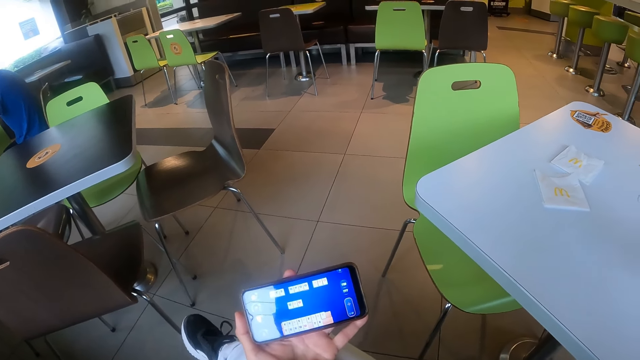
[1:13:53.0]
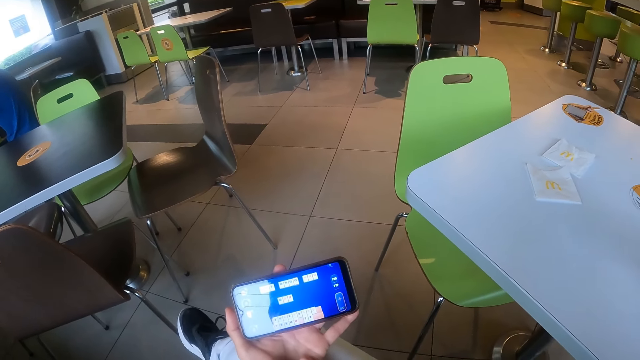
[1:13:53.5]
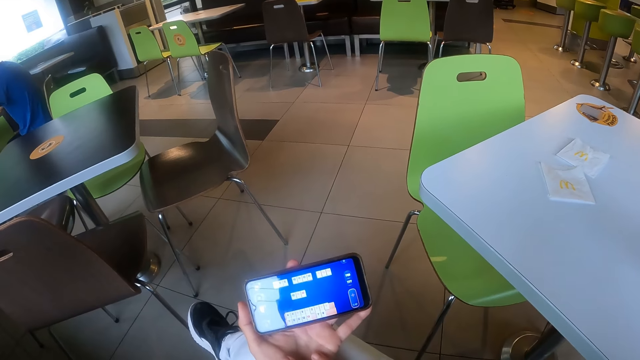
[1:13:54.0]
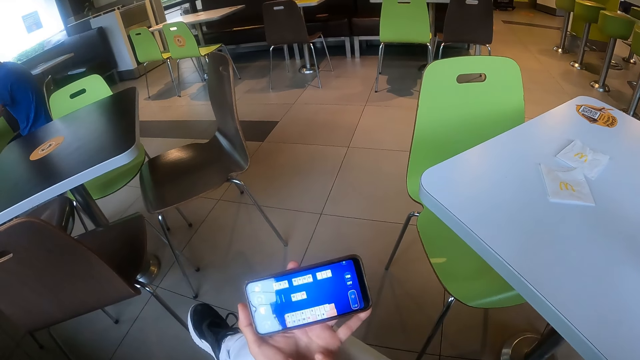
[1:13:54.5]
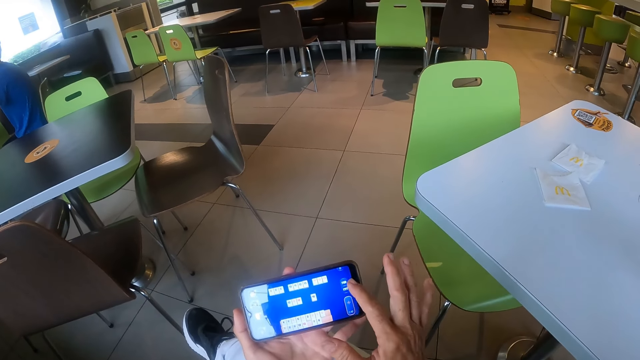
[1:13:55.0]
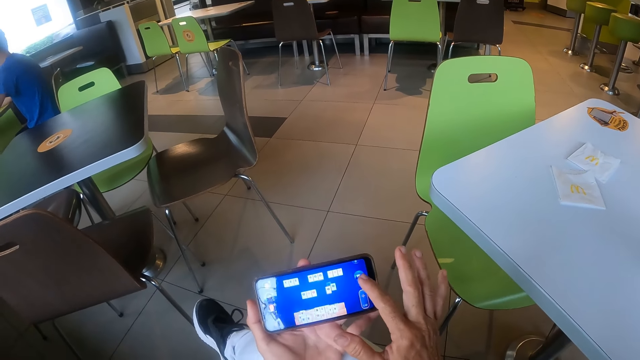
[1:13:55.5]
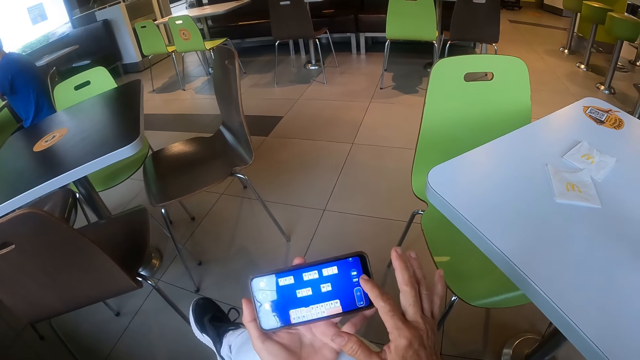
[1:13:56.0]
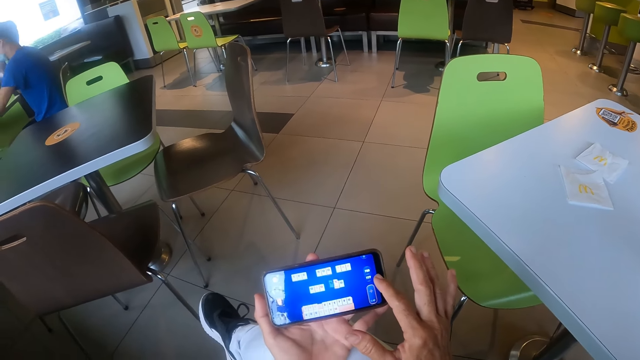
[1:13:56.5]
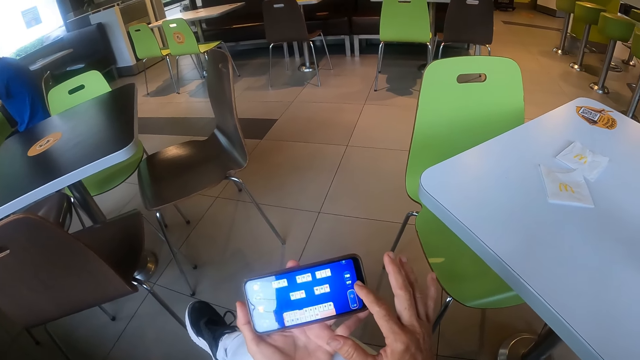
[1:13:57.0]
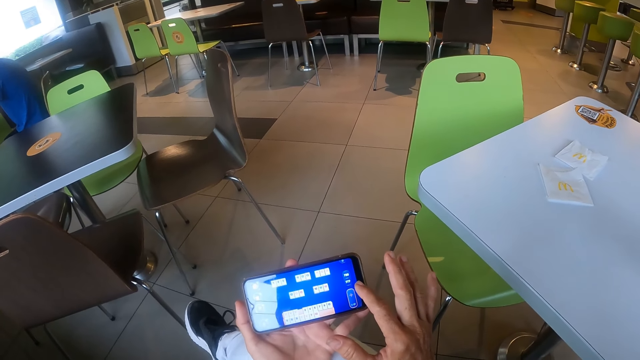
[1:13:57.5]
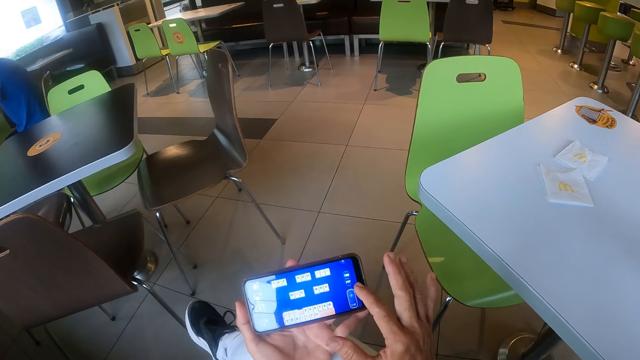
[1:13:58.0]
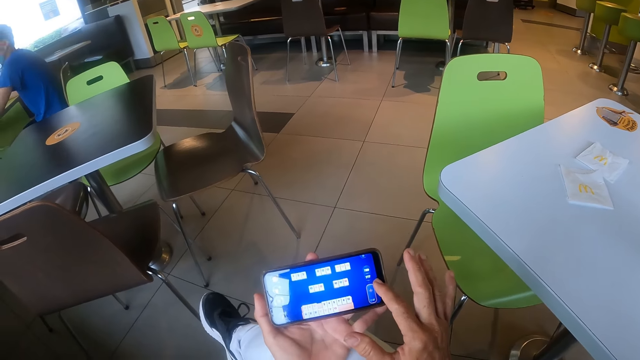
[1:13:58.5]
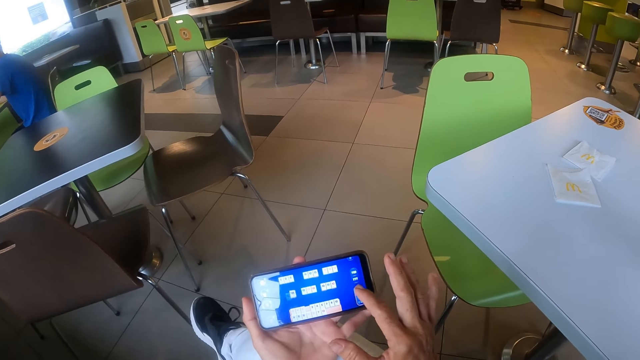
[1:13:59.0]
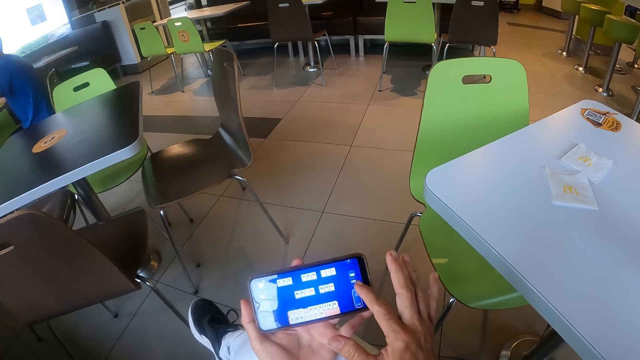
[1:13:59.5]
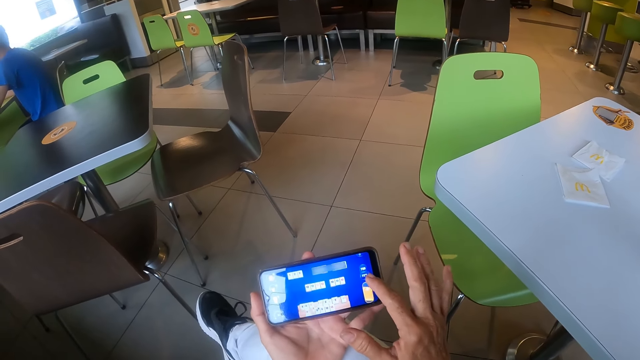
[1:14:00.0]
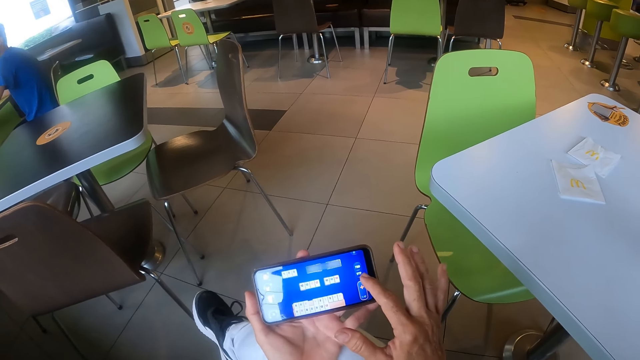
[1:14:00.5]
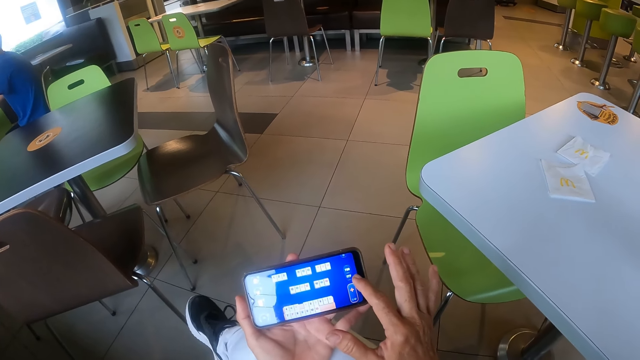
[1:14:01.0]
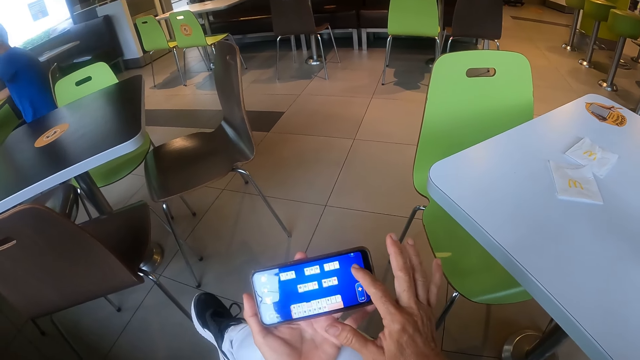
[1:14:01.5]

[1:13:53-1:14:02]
The camera wearer holds the phone with the left hand. They move the right finger through the phone screen.

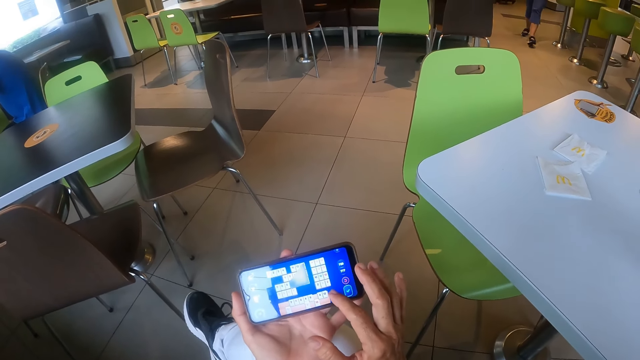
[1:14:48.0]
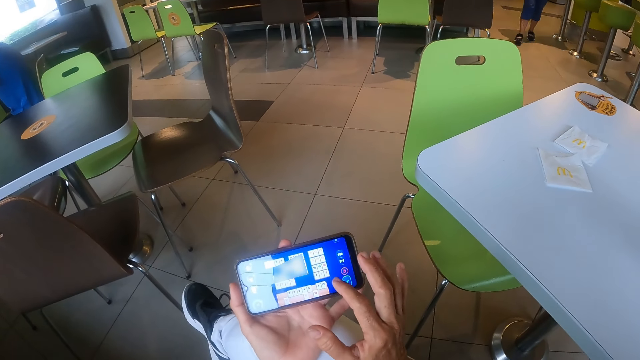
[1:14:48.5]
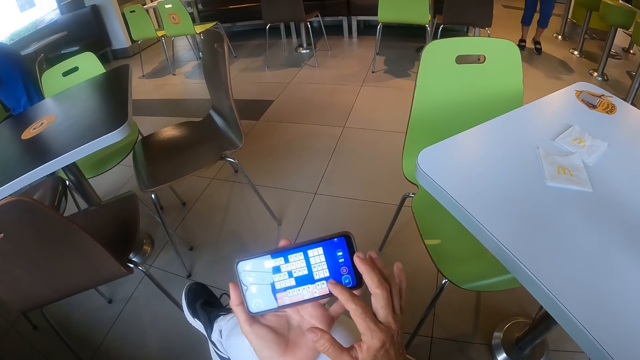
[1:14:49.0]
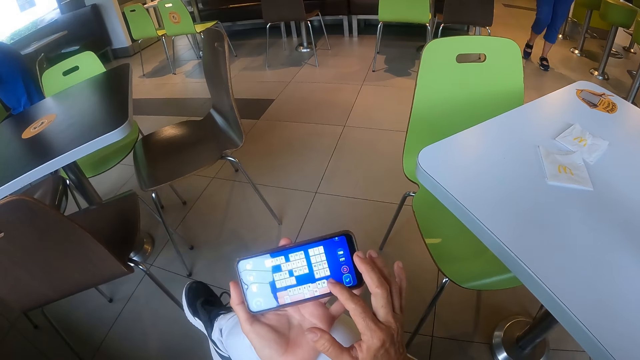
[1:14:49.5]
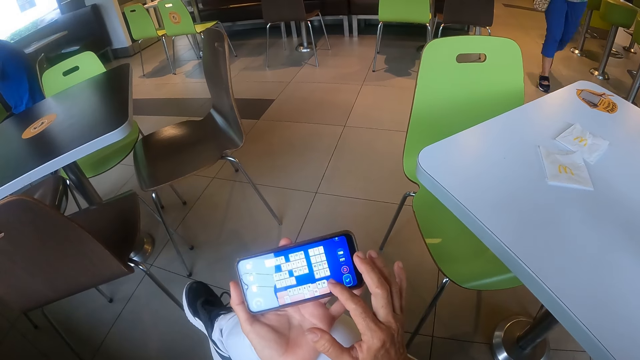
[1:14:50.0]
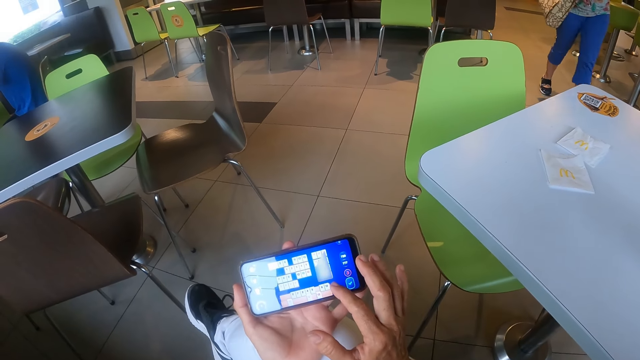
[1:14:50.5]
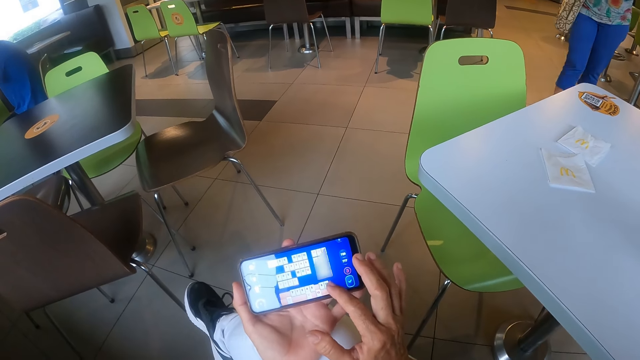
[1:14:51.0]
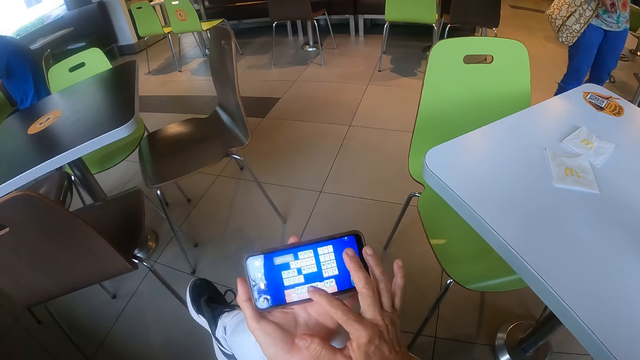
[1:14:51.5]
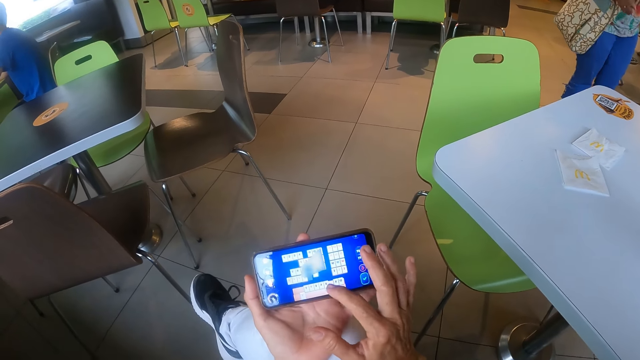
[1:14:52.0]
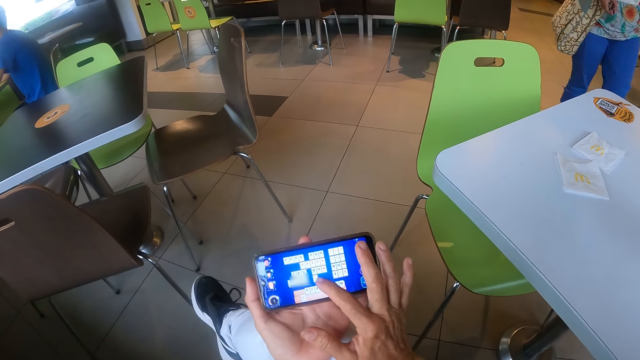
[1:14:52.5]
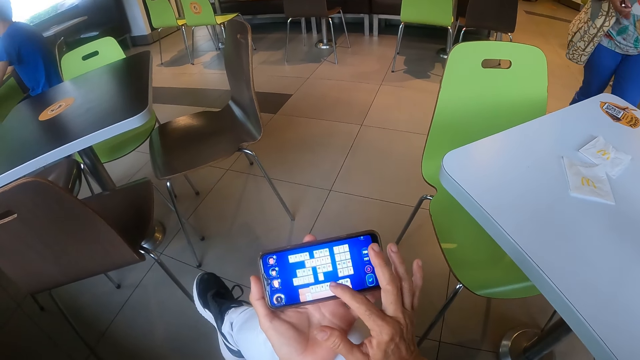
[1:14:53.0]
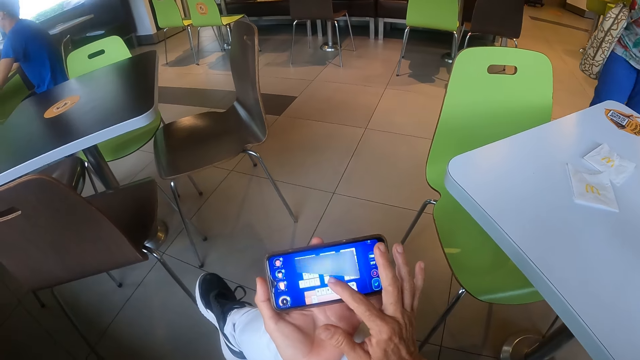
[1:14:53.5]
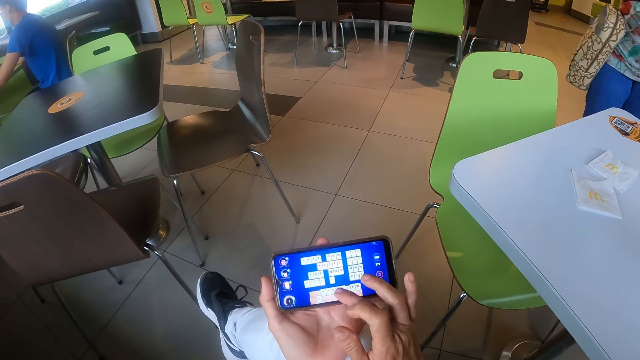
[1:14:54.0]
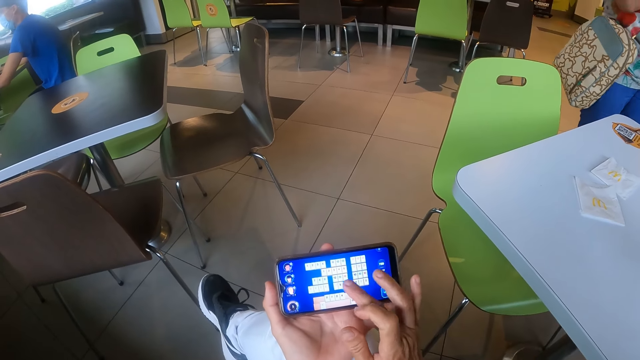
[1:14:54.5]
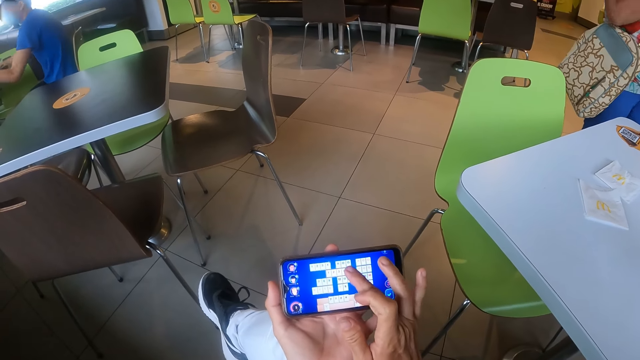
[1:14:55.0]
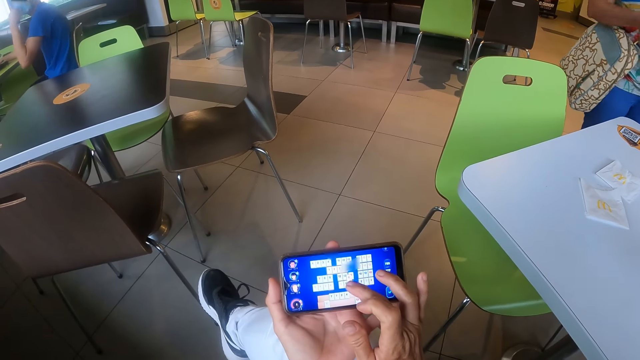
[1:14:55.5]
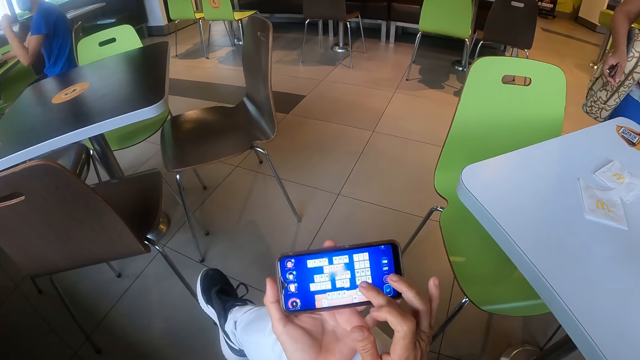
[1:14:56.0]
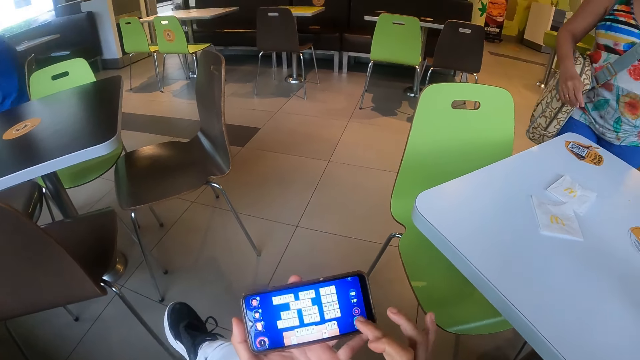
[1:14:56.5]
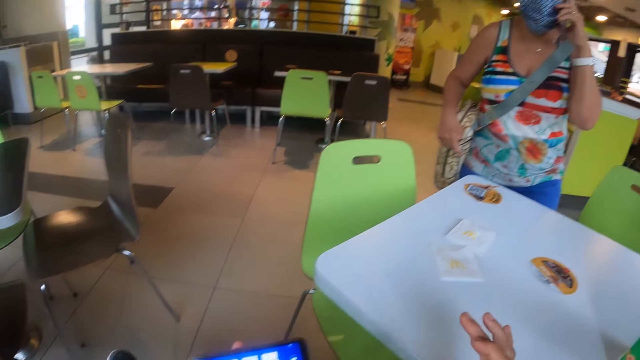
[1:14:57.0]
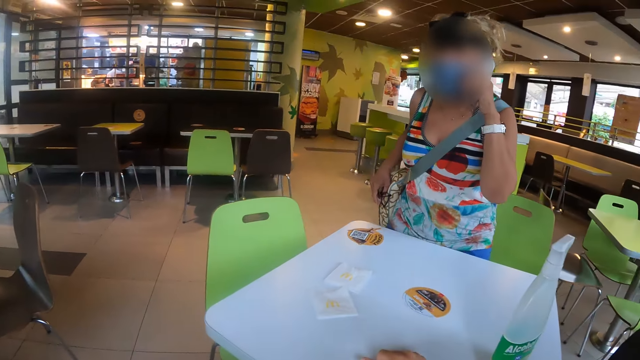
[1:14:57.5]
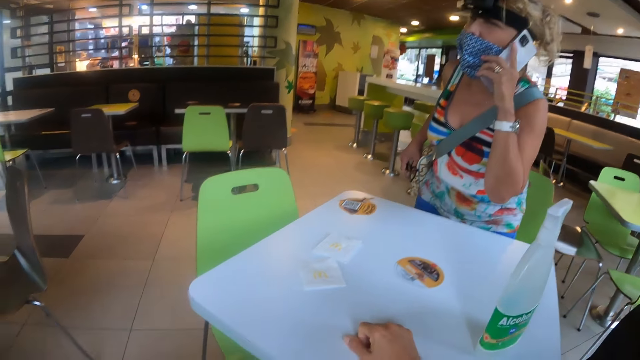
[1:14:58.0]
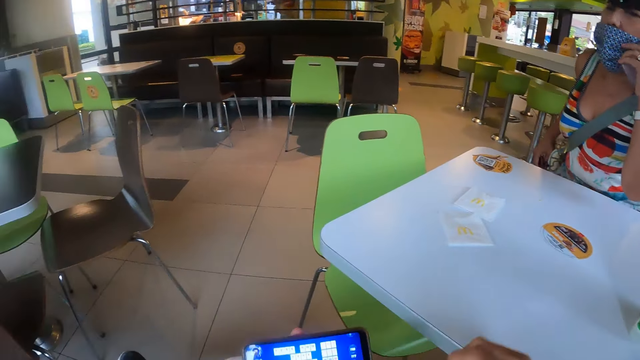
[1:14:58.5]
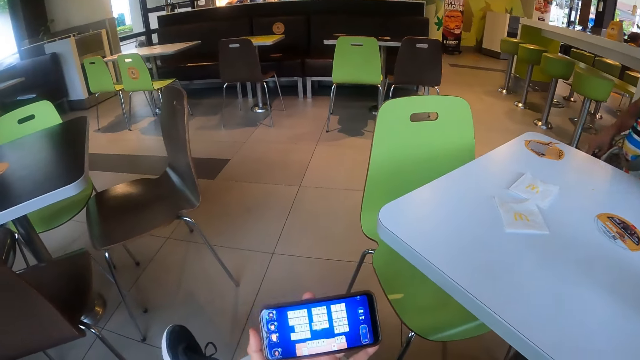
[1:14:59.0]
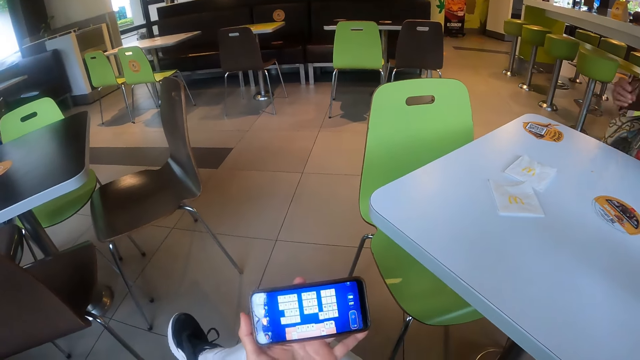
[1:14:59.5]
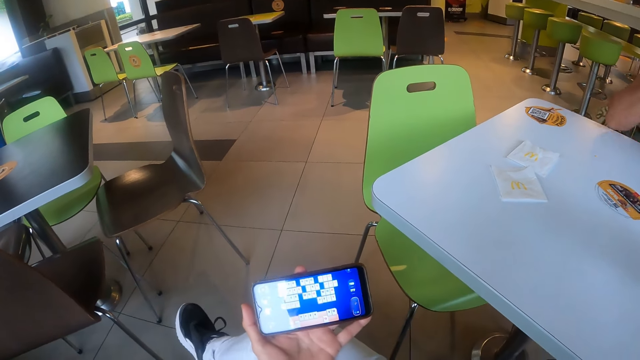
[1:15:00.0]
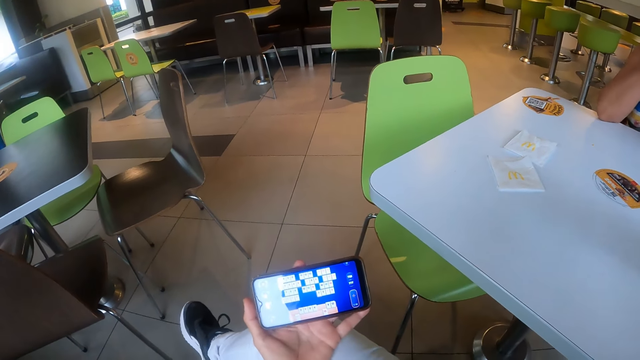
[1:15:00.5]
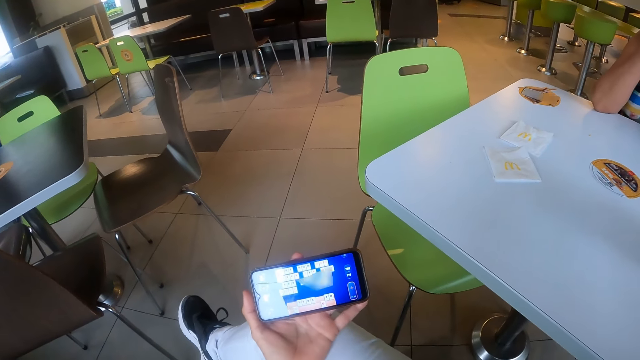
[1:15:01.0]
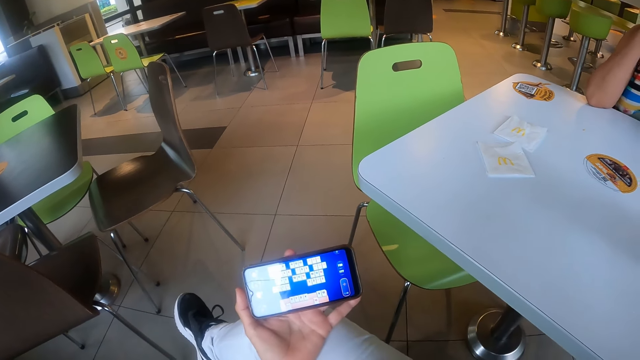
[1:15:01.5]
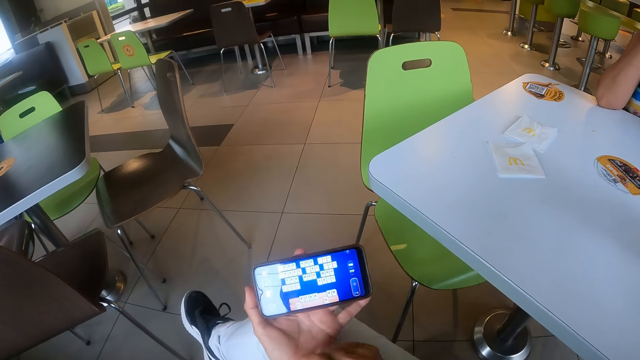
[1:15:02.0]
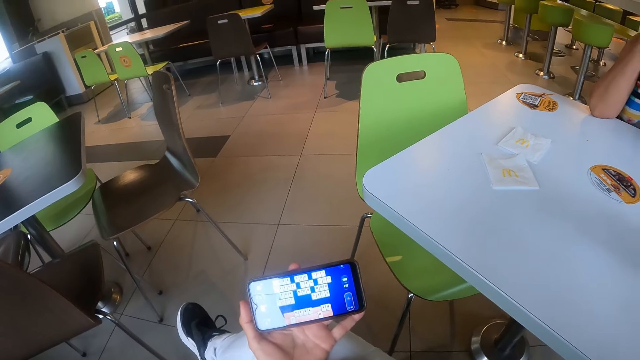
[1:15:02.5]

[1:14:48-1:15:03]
A woman walks towards the camera wearer. The camera wearer moves the right finger through the phone screen. The woman stands up. The camera wearer looks at the woman. The woman sits down. The camera wearer looks at the phone in his hand. He holds the phone with the left hand.
